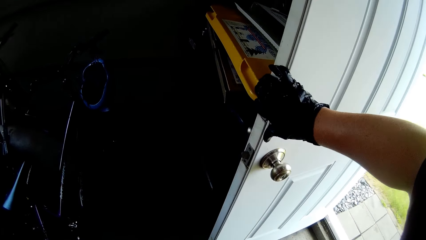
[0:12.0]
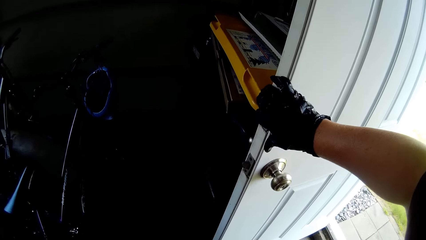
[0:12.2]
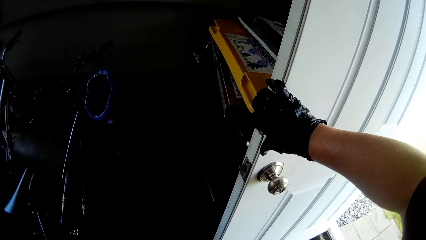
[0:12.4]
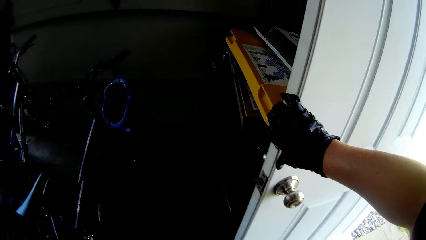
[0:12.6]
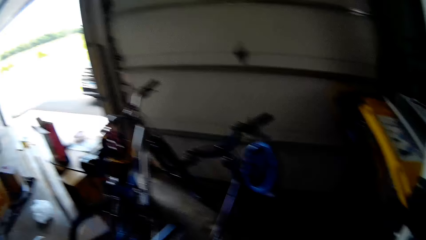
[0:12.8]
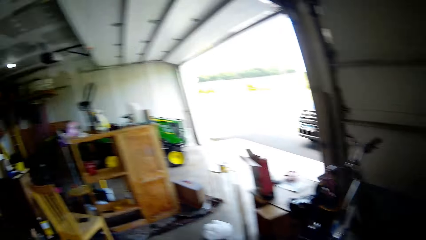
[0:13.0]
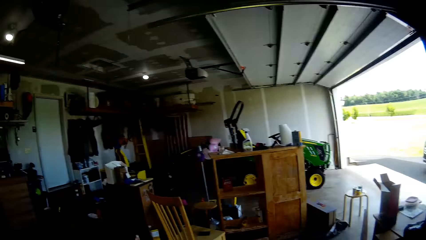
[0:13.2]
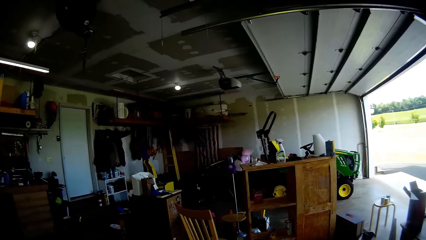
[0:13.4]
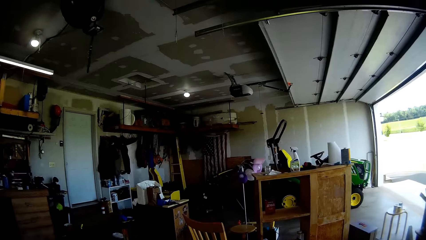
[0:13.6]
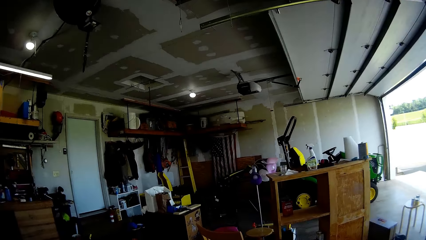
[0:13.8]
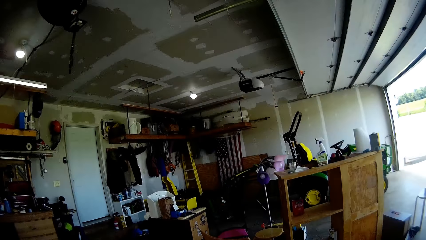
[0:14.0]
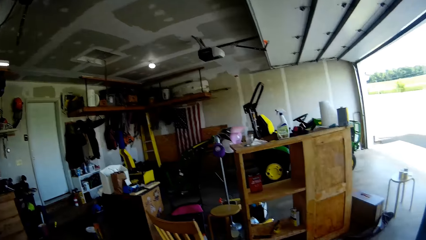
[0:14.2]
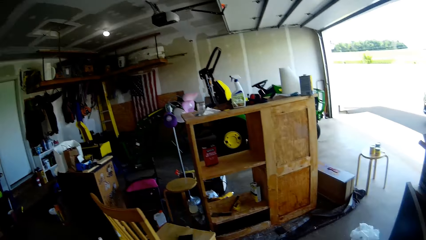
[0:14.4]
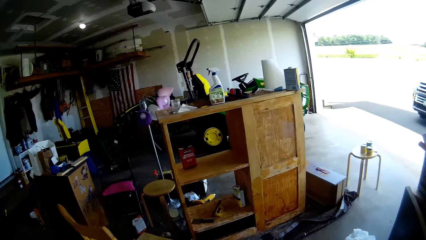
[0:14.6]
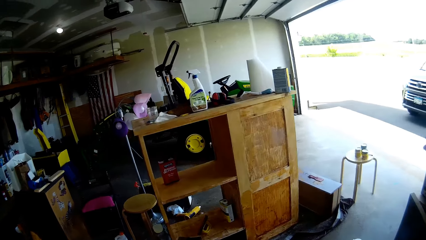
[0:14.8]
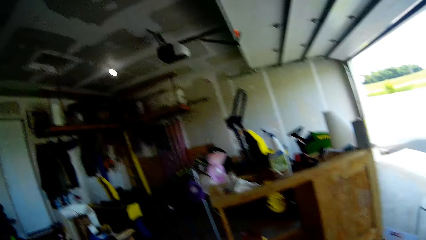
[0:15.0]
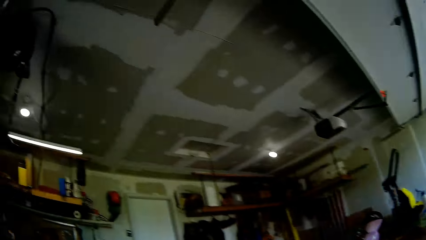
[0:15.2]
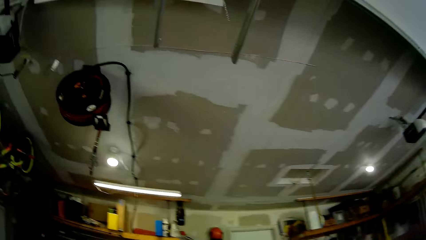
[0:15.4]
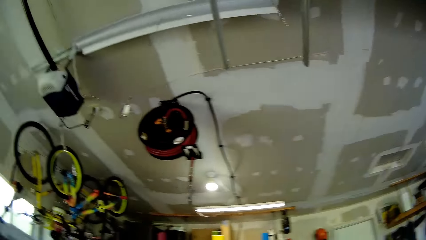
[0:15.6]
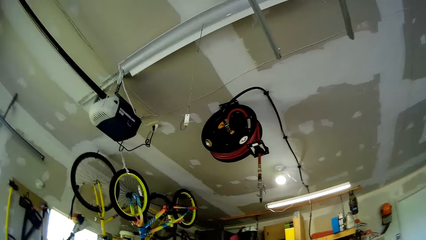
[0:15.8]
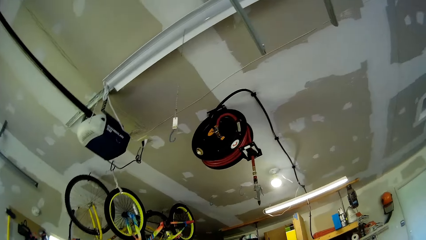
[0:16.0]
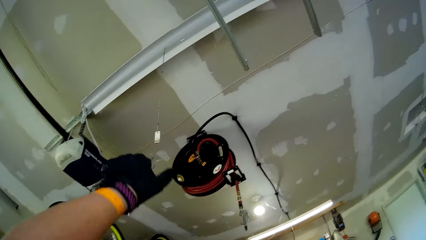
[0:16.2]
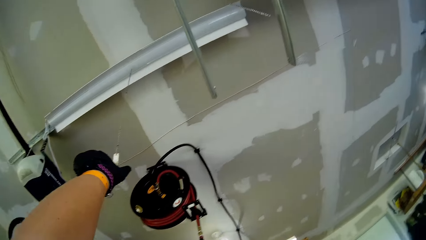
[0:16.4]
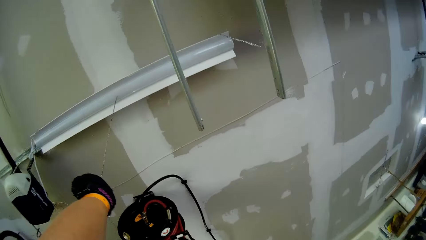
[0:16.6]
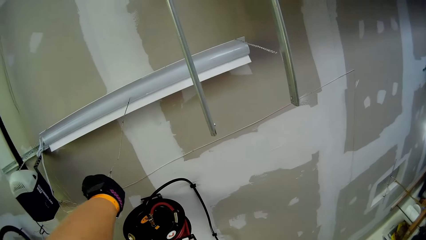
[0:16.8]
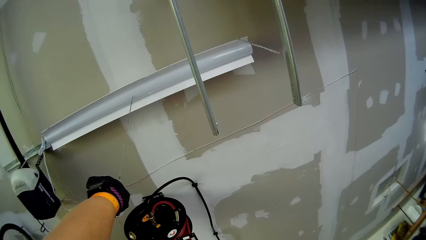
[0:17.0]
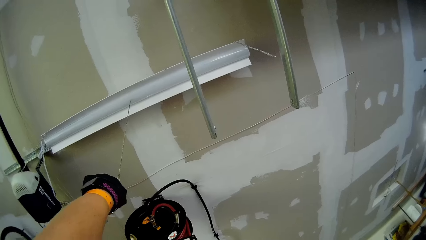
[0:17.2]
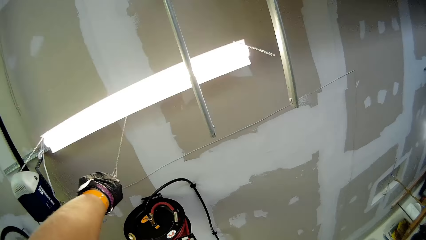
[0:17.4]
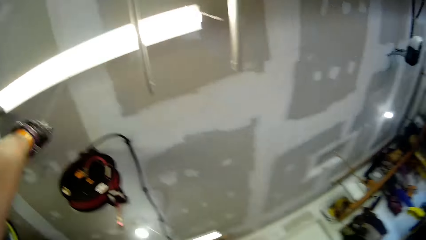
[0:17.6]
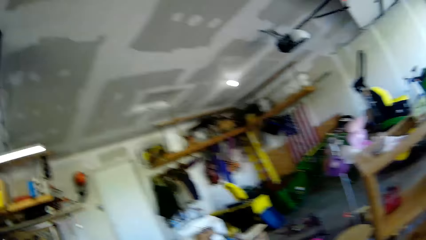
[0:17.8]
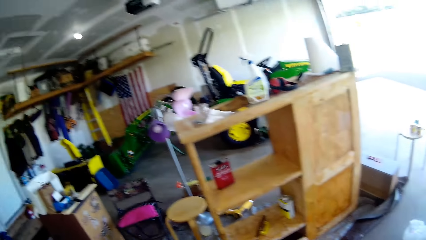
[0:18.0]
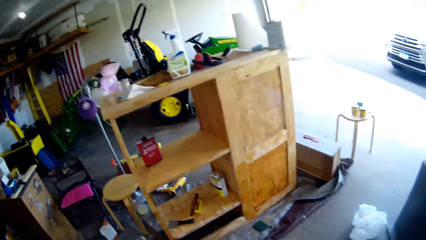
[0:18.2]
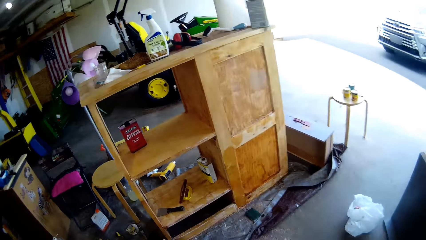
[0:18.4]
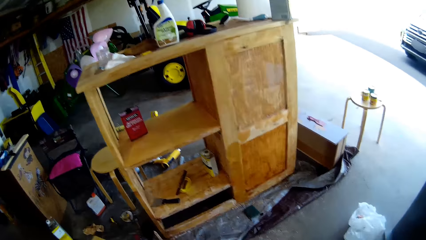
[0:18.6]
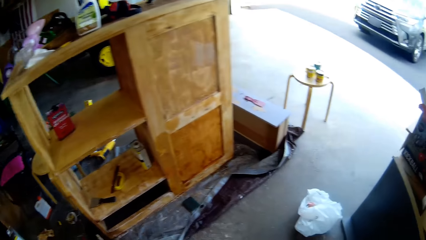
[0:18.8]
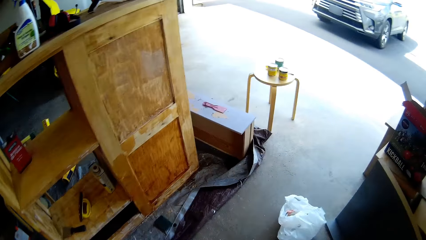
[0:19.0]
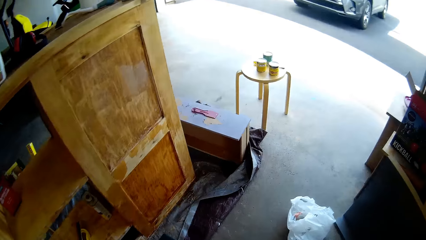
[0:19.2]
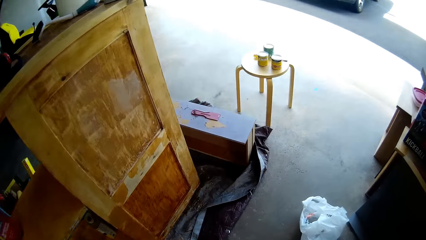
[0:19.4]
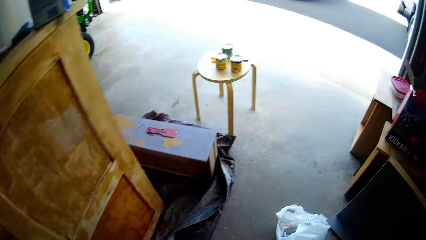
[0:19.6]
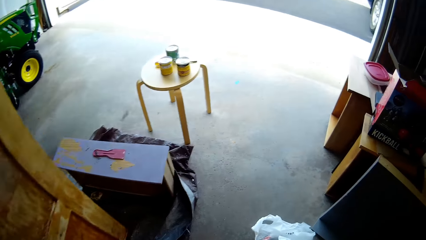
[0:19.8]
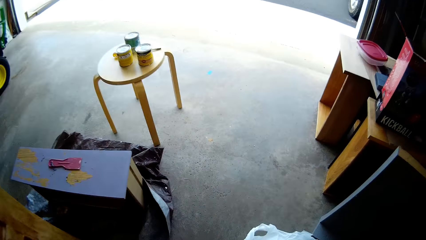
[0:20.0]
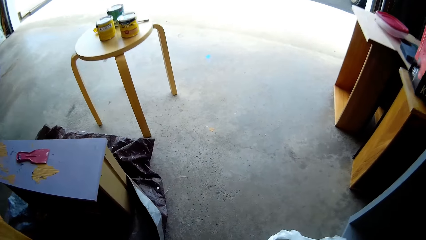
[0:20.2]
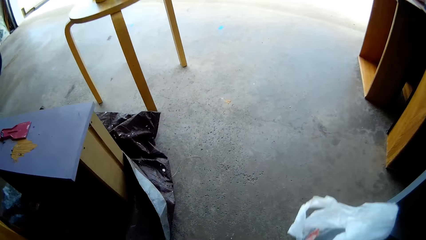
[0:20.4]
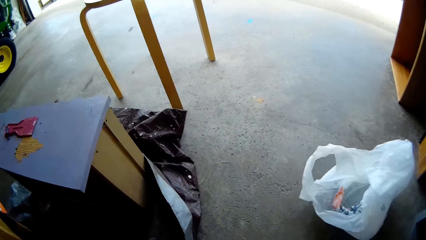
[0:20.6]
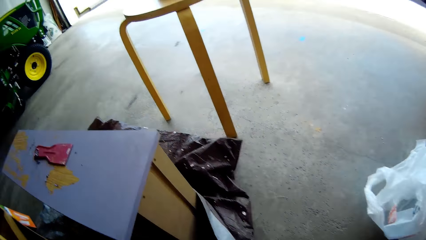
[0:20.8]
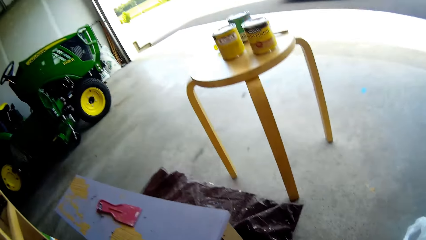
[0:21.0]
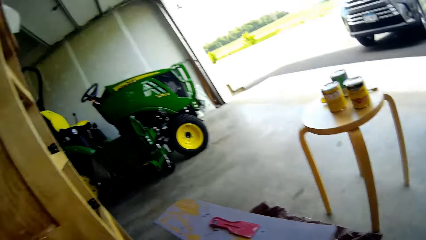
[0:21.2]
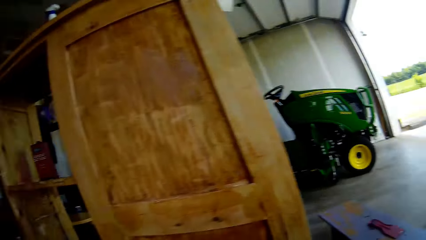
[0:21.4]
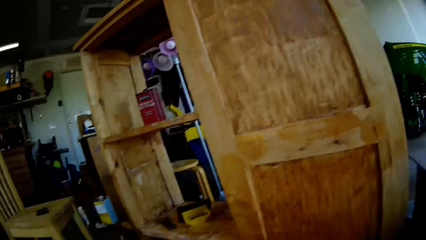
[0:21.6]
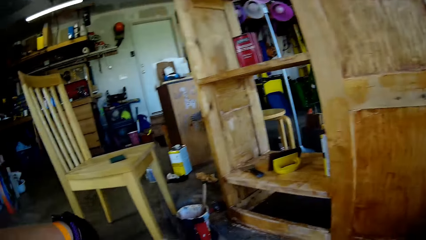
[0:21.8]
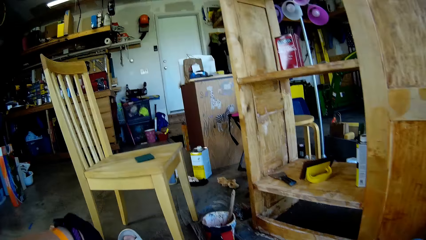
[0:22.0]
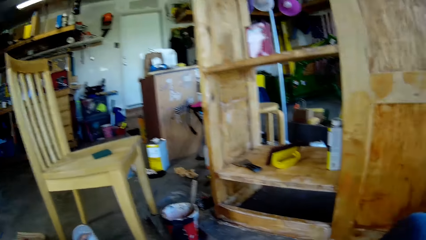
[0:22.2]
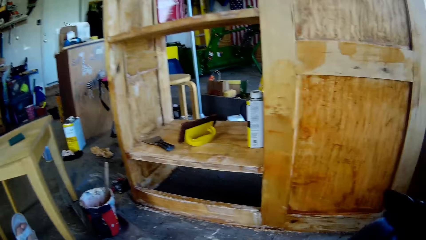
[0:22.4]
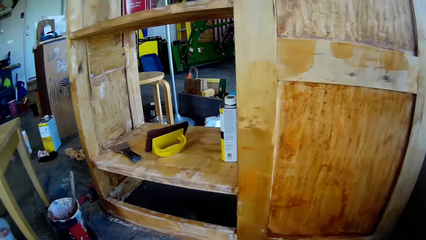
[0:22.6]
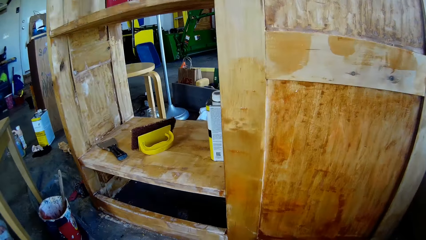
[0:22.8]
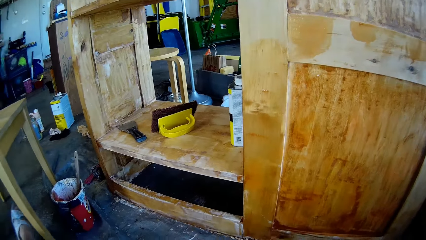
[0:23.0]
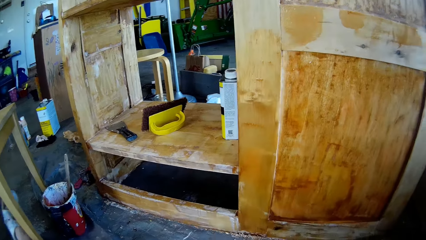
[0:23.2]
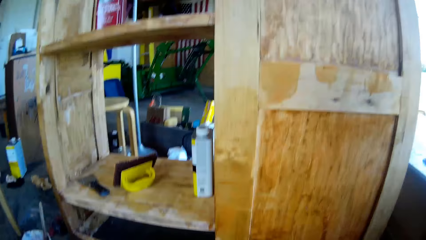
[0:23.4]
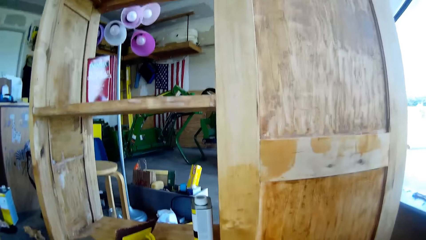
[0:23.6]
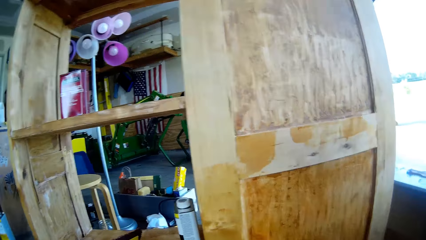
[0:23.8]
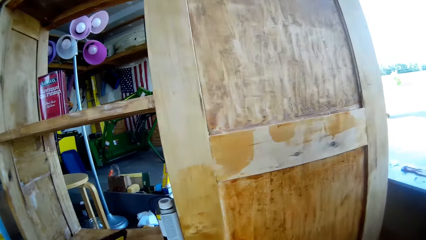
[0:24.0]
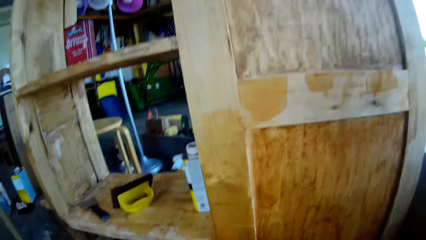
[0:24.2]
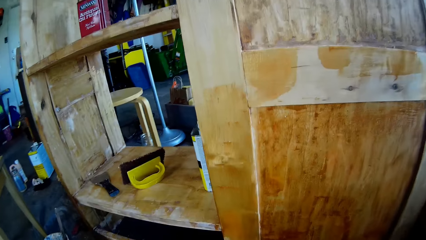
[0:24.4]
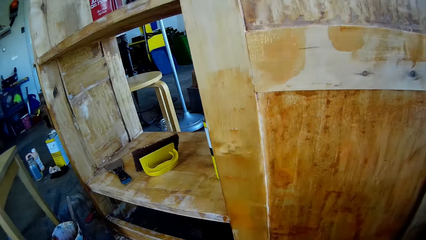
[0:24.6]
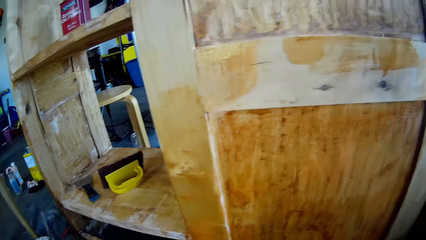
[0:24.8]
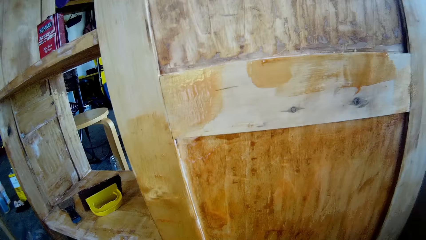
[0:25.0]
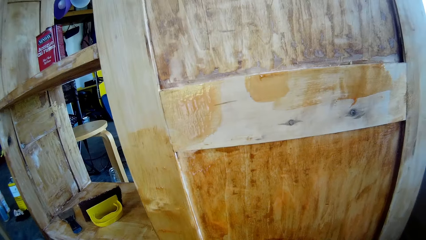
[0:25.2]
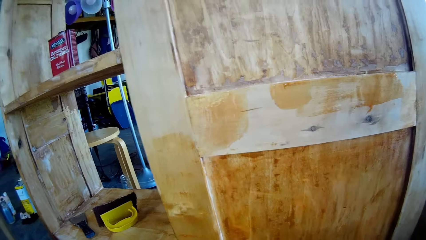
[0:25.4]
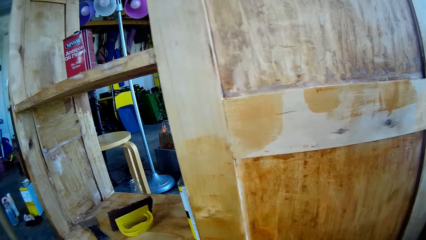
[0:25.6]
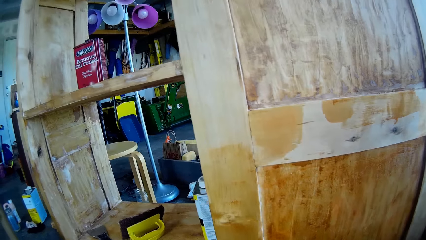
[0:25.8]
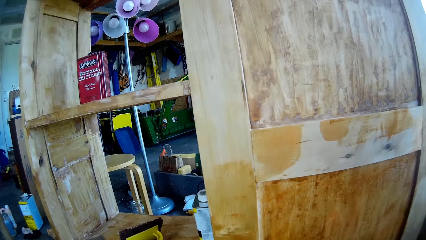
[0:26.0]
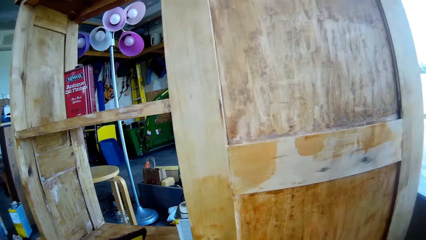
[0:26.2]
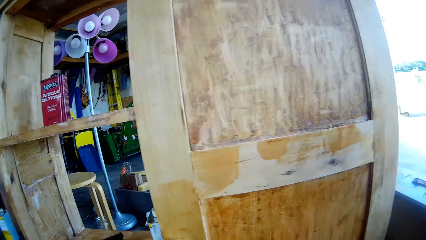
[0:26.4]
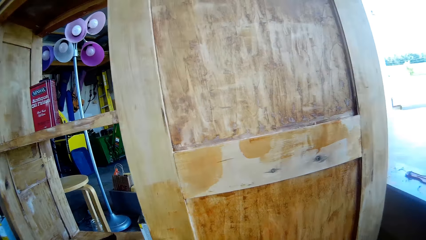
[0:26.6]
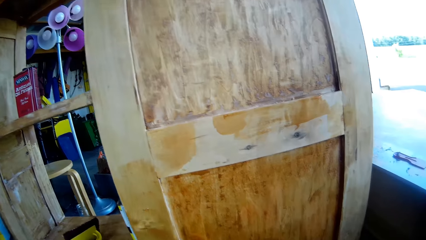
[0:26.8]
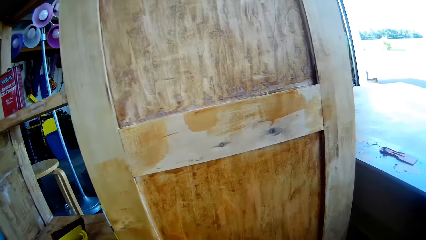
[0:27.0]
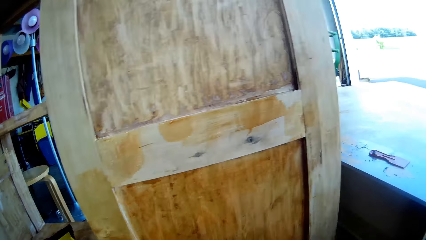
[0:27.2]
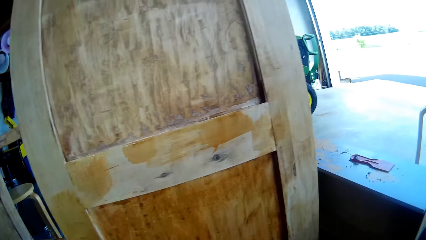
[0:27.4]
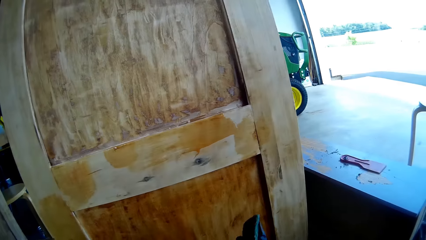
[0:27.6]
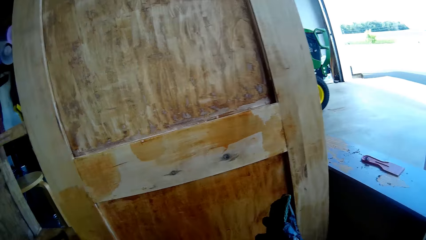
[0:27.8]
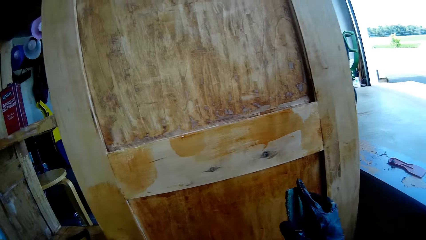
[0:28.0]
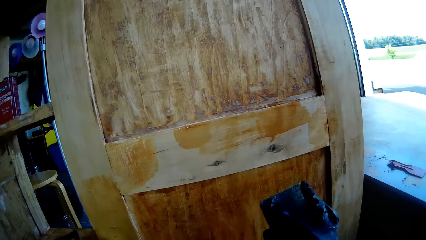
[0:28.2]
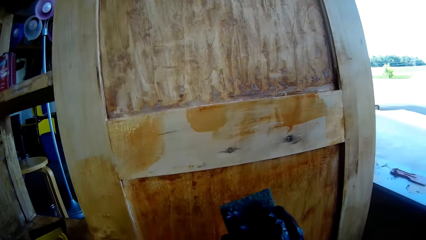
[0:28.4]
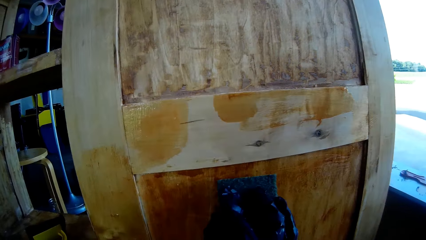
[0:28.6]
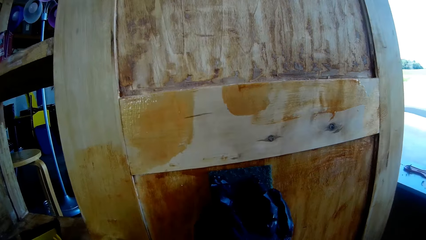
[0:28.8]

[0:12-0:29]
The camera wearer walks around. They turn on the light. They walk around. They look around.
